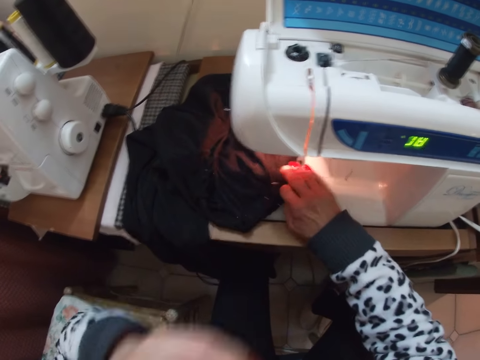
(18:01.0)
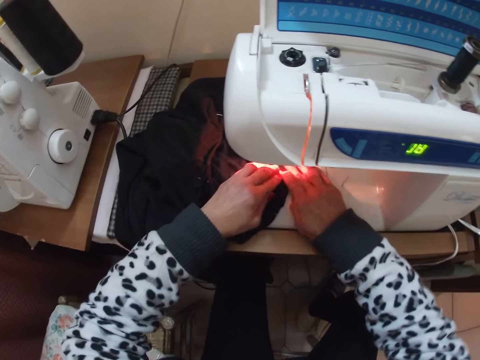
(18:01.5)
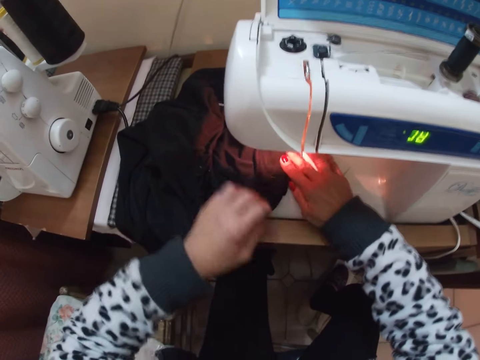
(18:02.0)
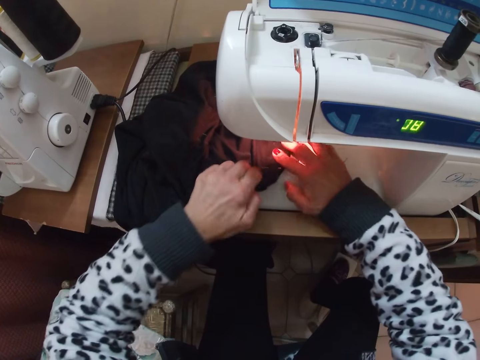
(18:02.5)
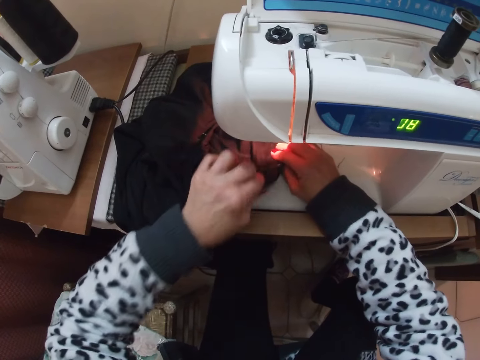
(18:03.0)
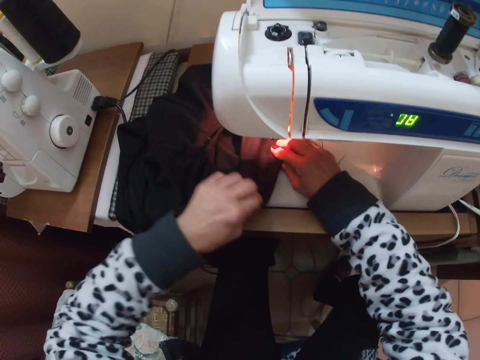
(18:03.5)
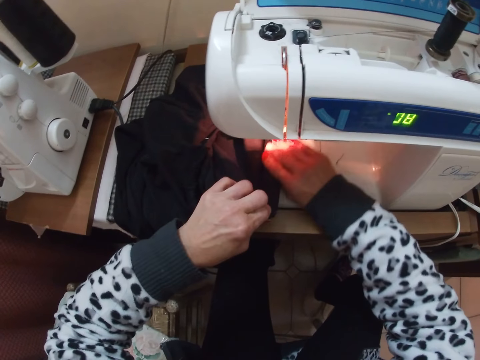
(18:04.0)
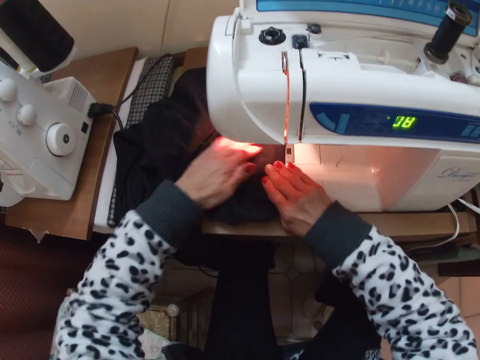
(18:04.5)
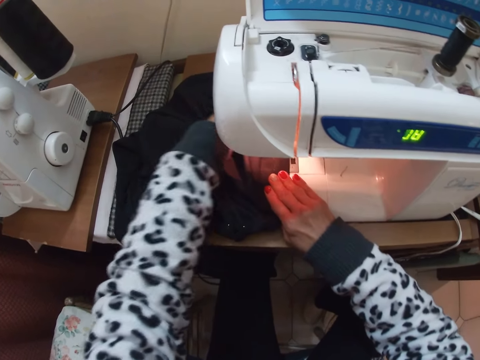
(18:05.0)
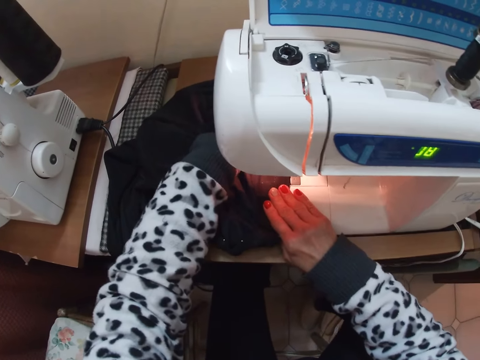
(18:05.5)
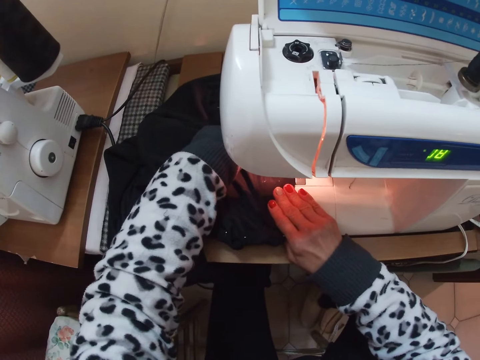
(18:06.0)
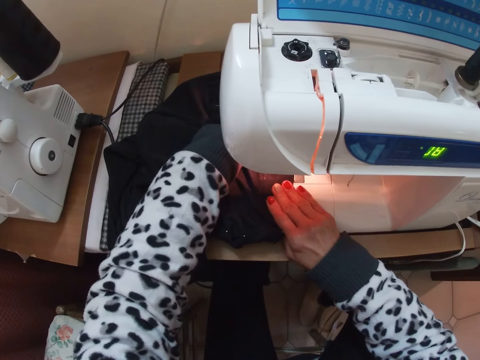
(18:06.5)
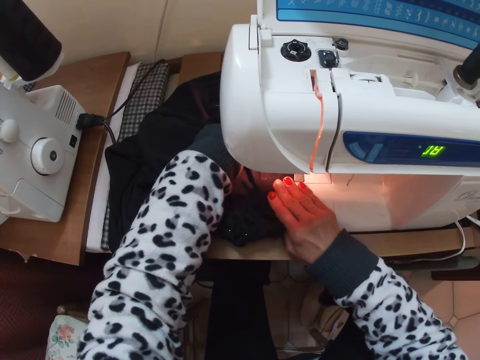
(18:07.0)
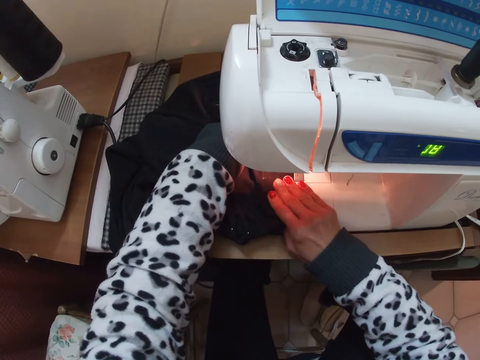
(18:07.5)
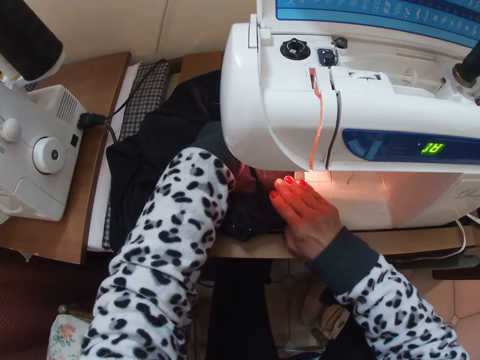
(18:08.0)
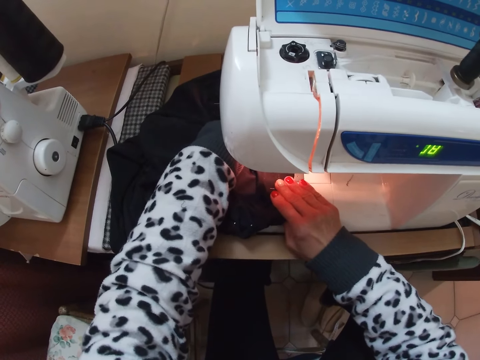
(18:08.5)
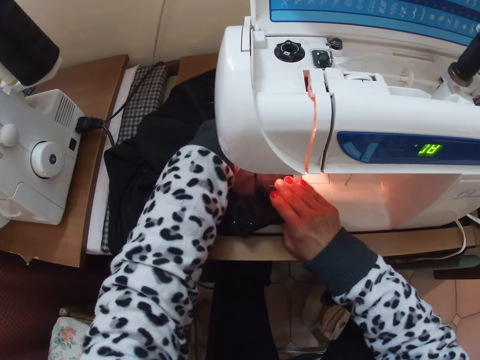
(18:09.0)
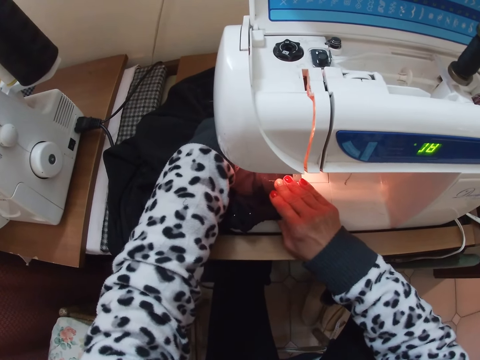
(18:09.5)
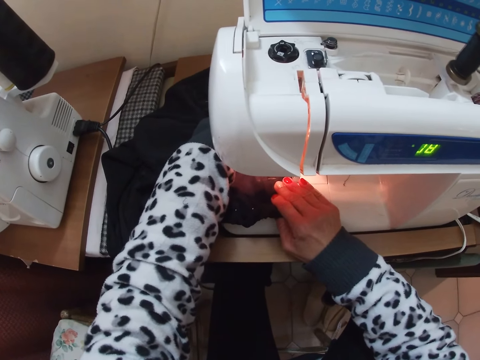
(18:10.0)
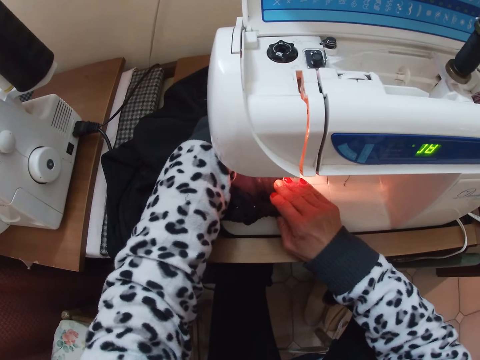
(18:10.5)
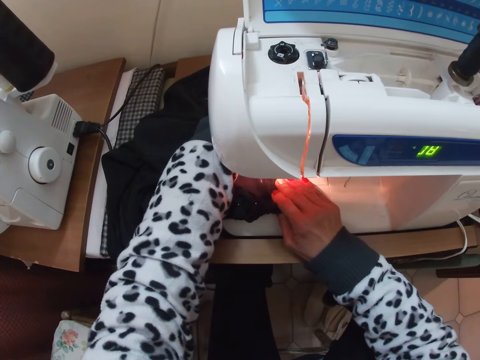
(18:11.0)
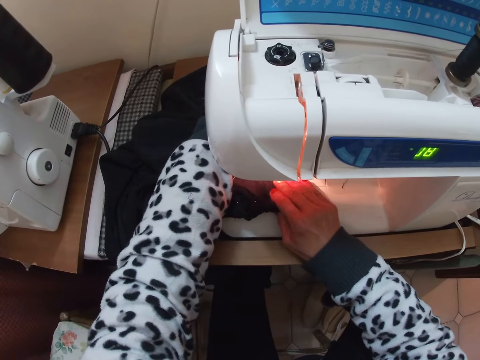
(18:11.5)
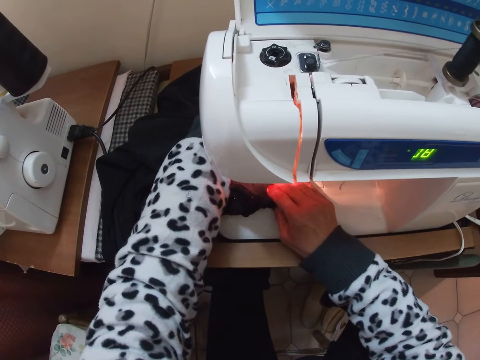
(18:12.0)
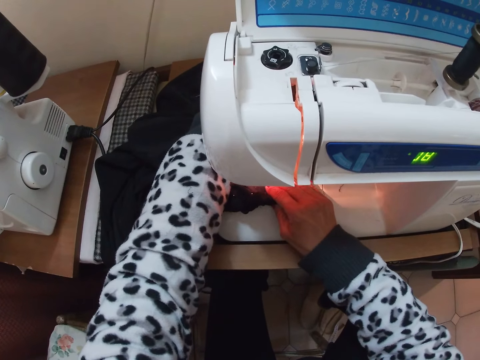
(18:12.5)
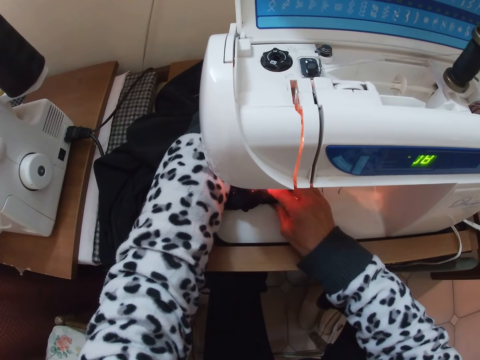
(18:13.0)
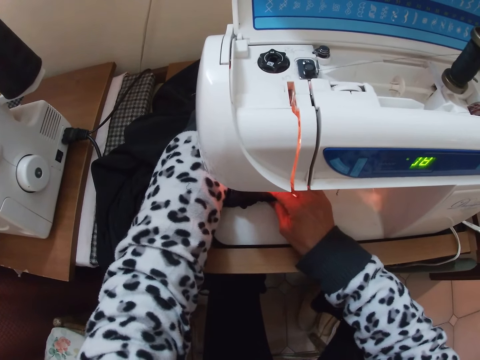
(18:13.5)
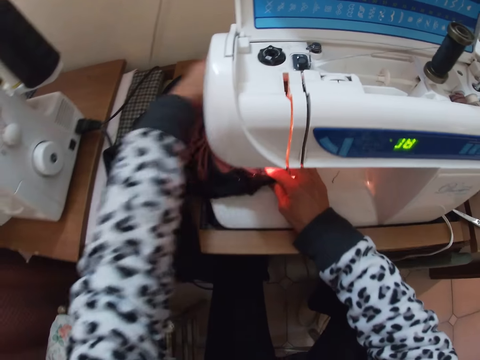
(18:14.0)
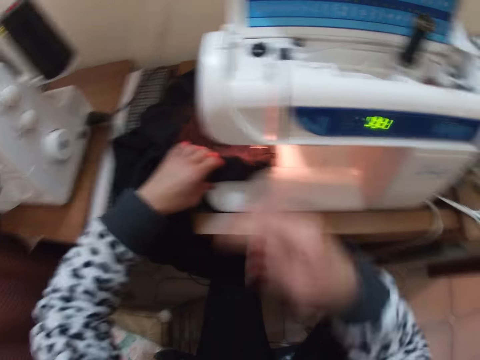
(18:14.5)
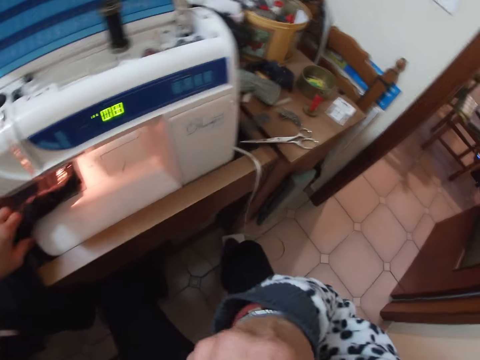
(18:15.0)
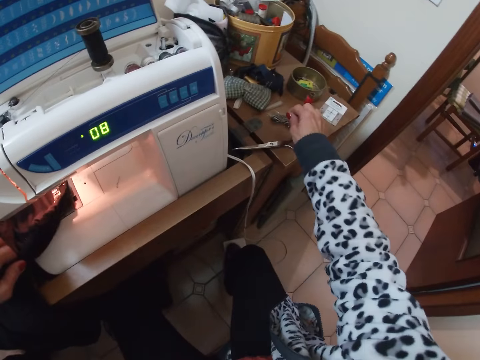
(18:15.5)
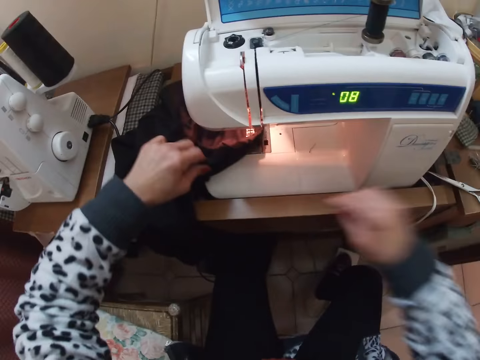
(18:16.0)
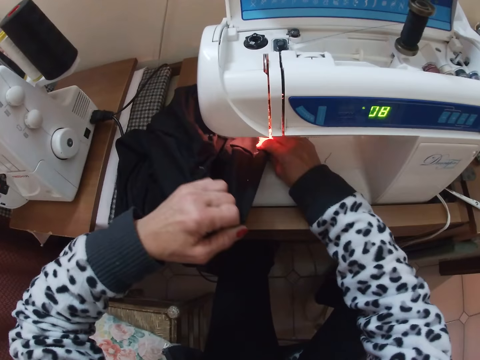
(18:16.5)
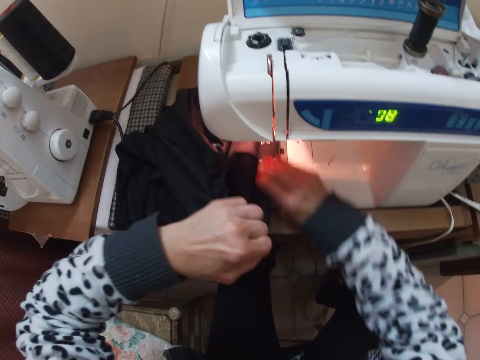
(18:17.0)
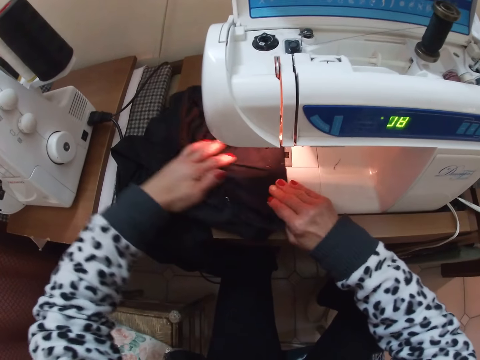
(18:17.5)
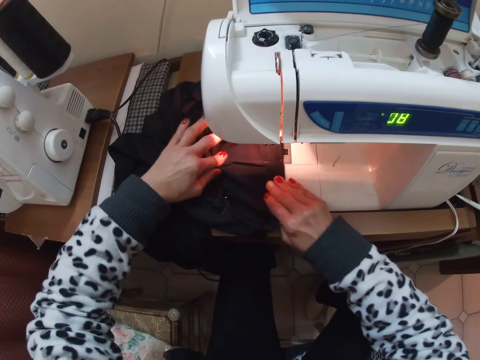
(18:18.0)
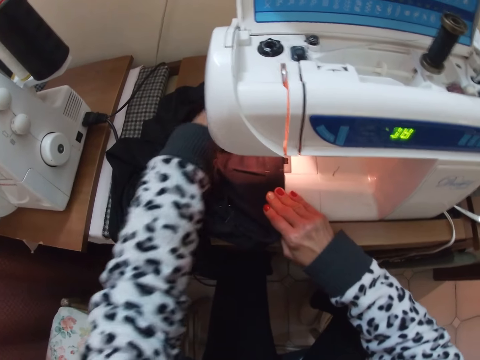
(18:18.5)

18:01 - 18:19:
The camera wearer puts the pin on something. He puts more fingers on the garment. He puts the other hand on the garment. He removes a hand from the garment. He holds the garment. He aligns the garment. He removes a hand from the garment. He aligns the garment. He moves a hand on a different part of the garment. He stitches the garment. He removes a hand from the garment. He removes a hand from the garment again. He holds the garment. He touches his face. He drops a needle on the table.

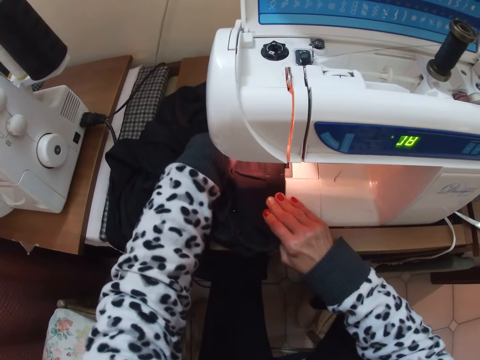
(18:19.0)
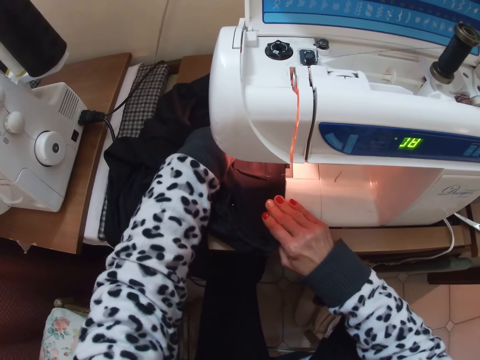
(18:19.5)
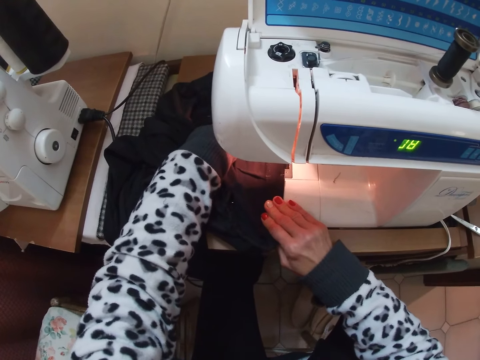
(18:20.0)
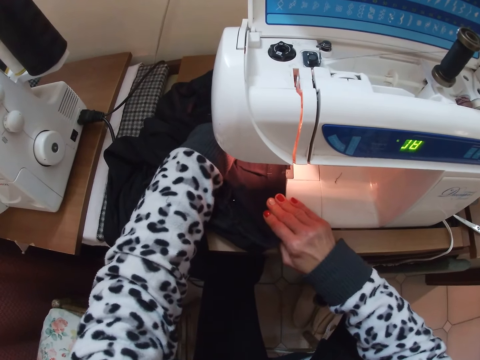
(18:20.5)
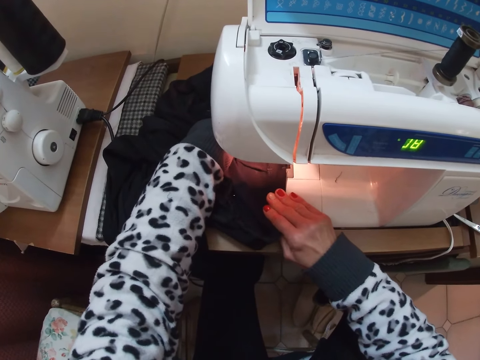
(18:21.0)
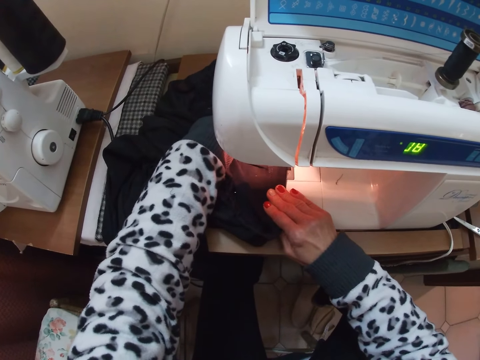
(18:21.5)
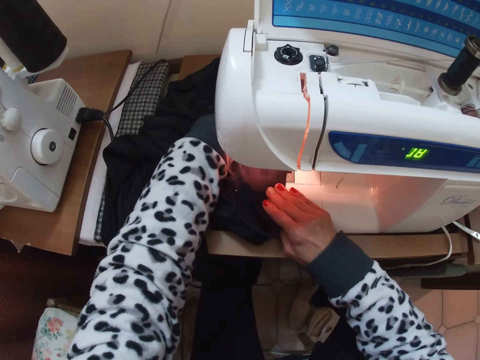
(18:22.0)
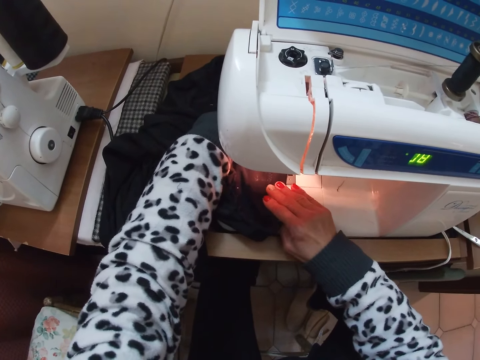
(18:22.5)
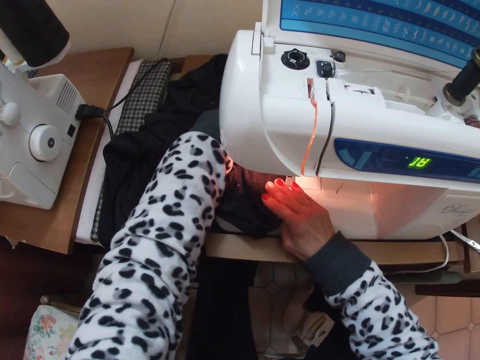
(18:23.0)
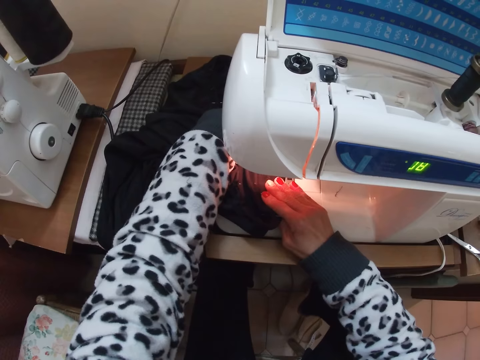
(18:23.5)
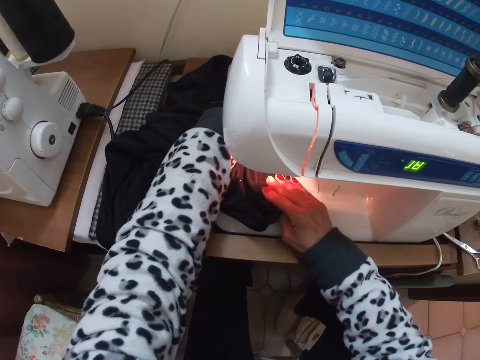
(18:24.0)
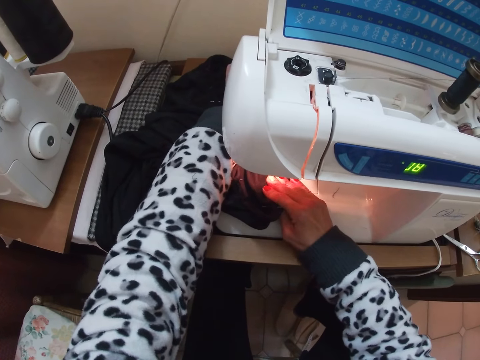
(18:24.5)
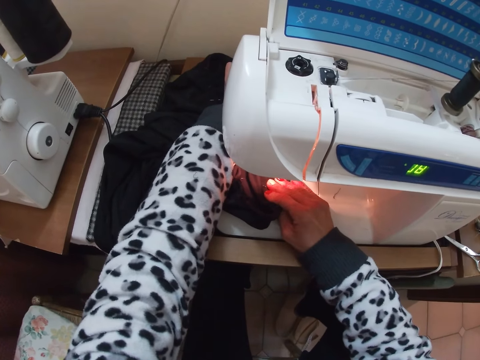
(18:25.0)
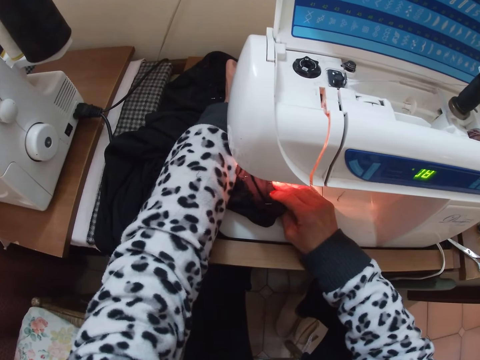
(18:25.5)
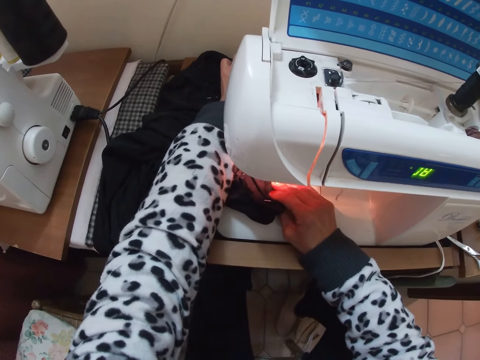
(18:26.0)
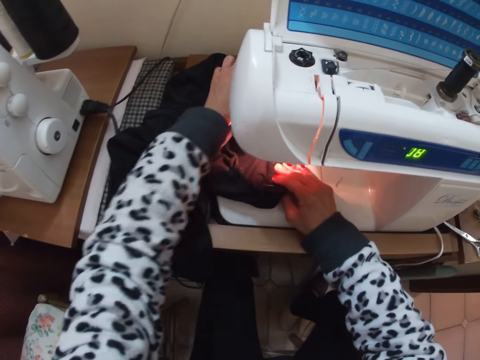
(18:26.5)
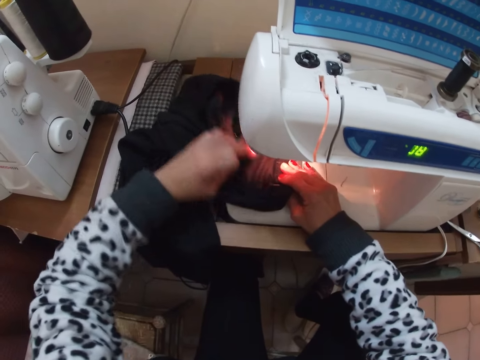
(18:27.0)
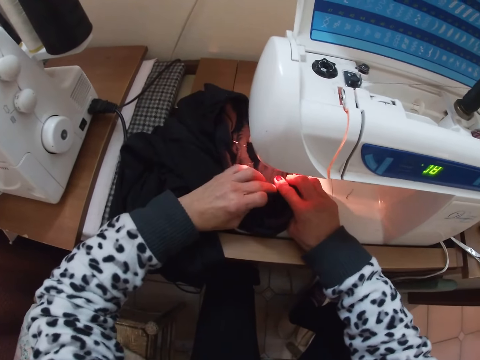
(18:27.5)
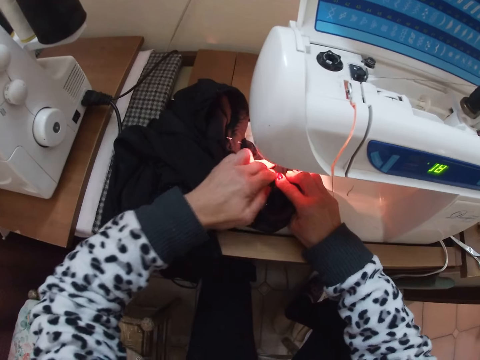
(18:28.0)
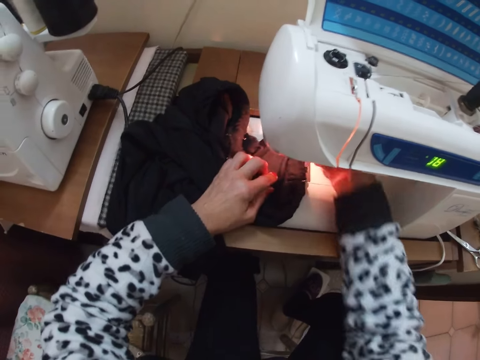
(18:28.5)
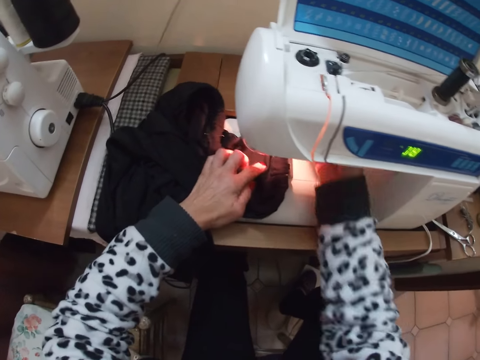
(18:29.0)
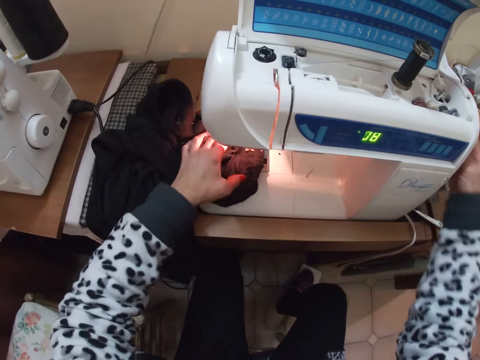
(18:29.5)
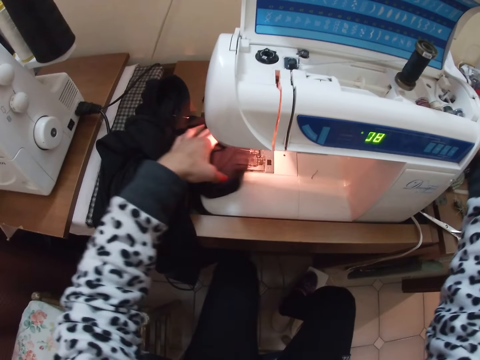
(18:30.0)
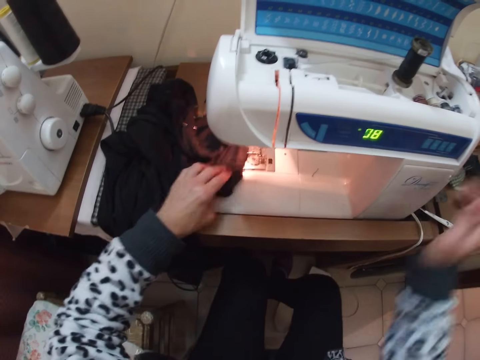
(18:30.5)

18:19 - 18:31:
The camera wearer sews the cloth with the sewing machine. They press the hand lifter with their hand. They hold their hand on the machine pulley. They remove the cloth.
